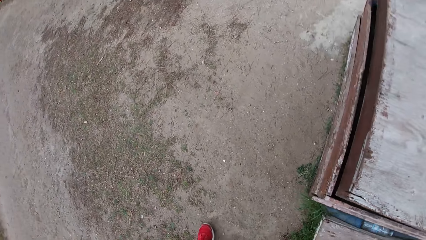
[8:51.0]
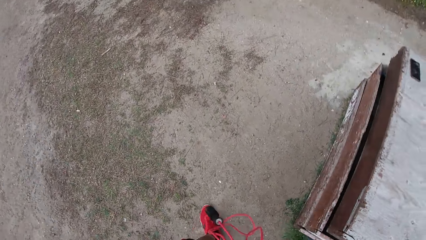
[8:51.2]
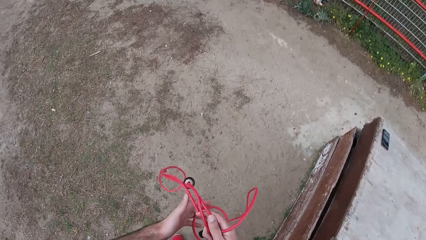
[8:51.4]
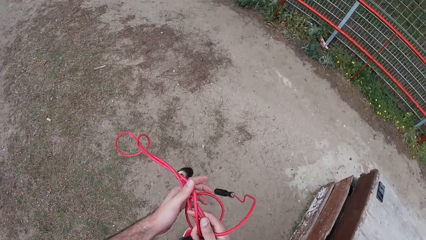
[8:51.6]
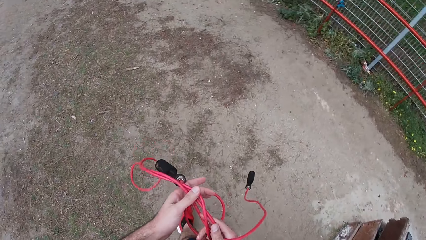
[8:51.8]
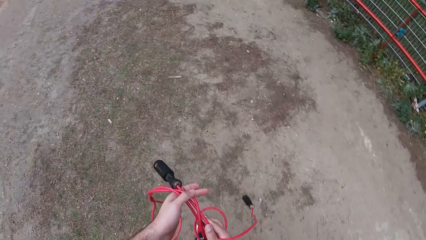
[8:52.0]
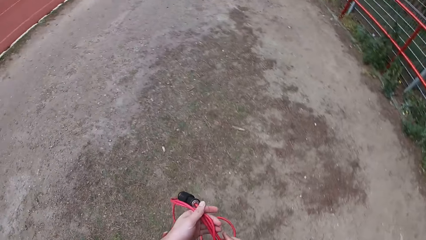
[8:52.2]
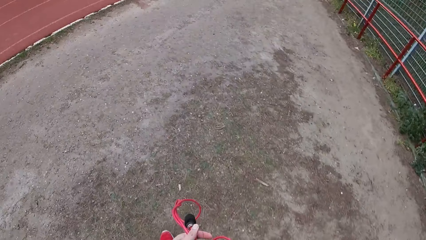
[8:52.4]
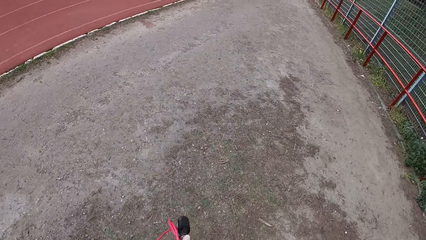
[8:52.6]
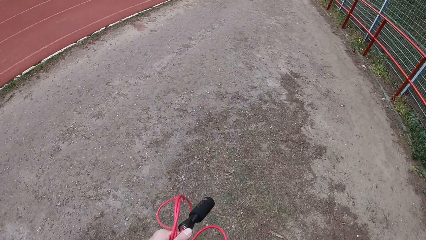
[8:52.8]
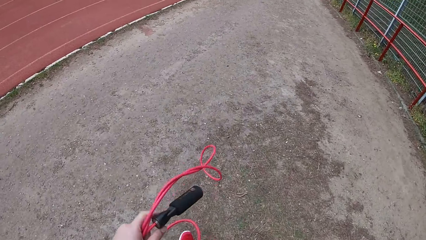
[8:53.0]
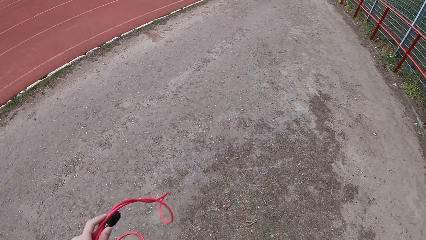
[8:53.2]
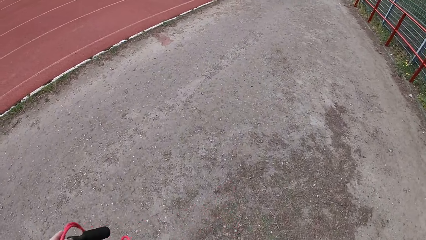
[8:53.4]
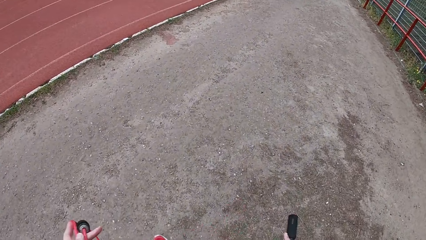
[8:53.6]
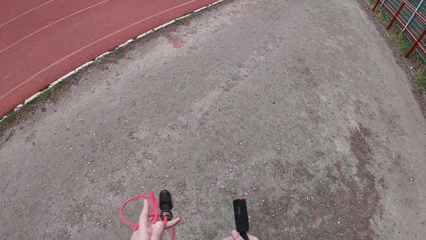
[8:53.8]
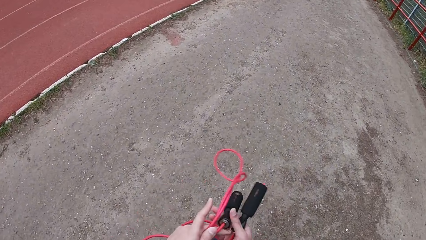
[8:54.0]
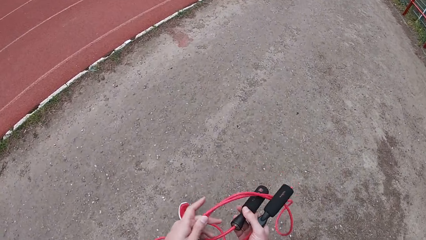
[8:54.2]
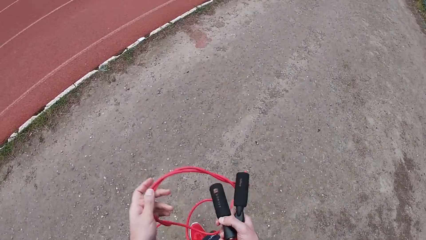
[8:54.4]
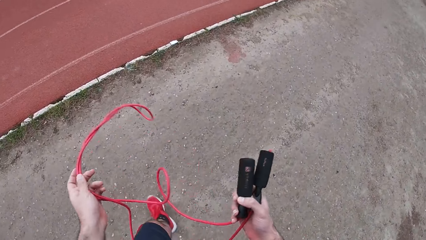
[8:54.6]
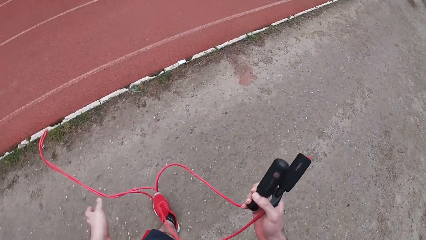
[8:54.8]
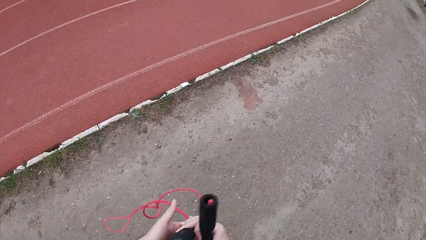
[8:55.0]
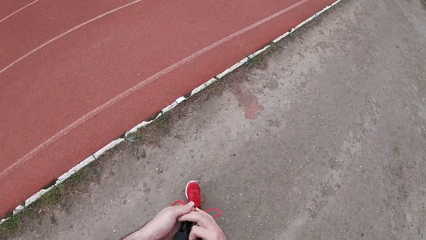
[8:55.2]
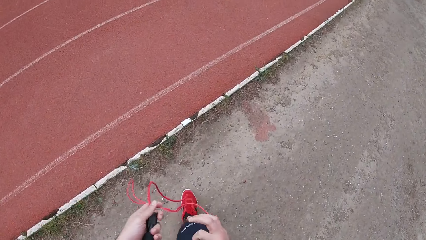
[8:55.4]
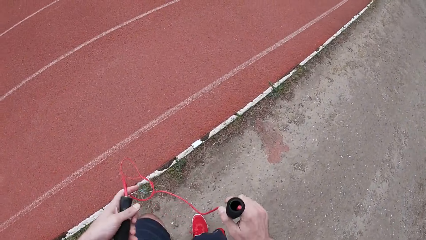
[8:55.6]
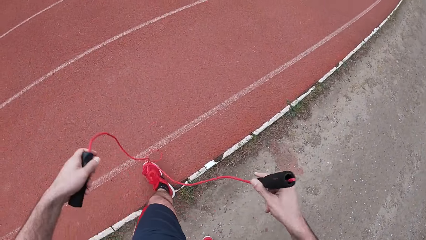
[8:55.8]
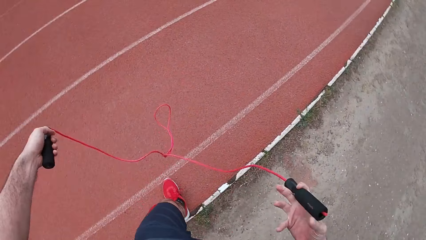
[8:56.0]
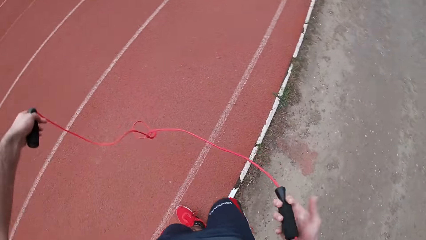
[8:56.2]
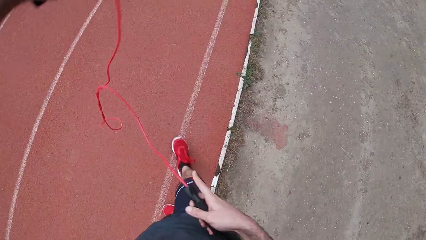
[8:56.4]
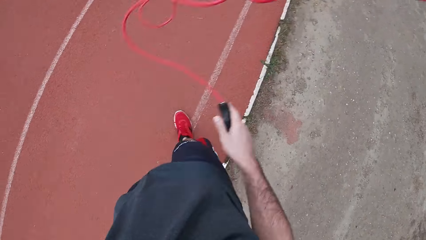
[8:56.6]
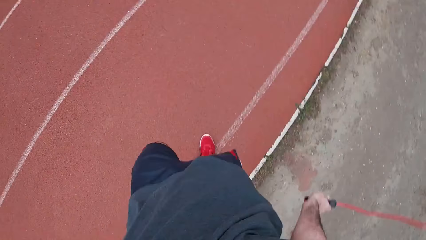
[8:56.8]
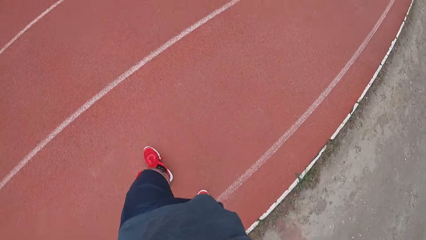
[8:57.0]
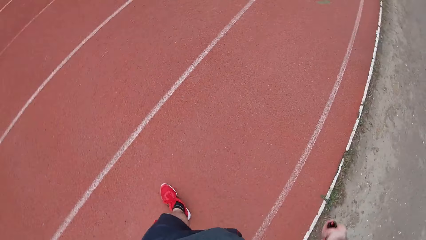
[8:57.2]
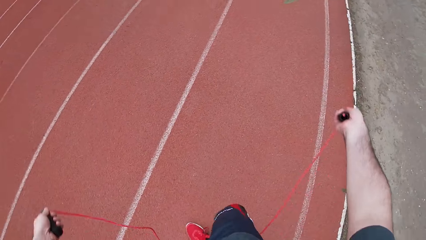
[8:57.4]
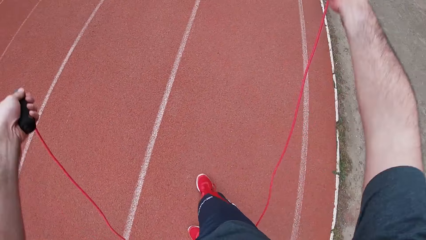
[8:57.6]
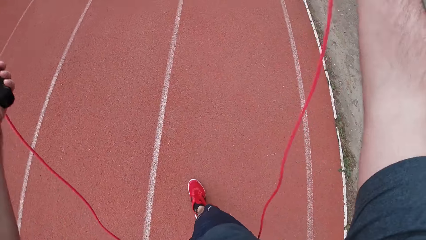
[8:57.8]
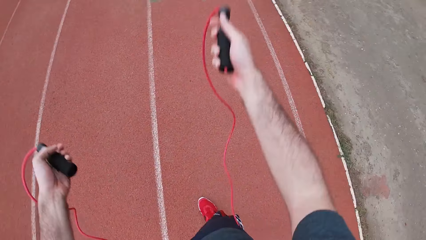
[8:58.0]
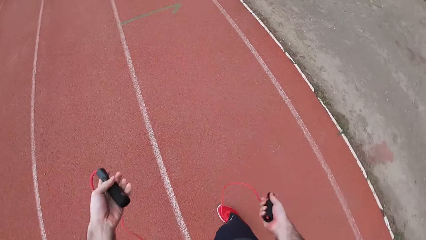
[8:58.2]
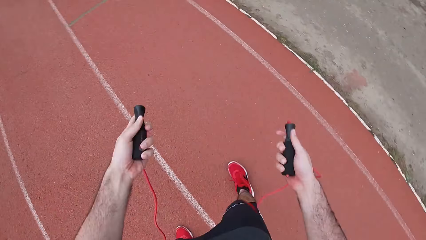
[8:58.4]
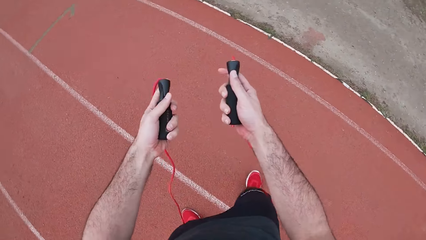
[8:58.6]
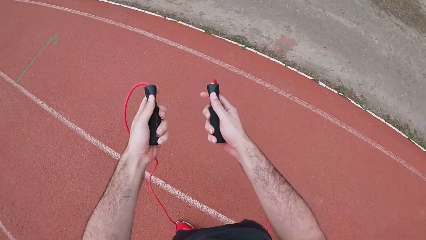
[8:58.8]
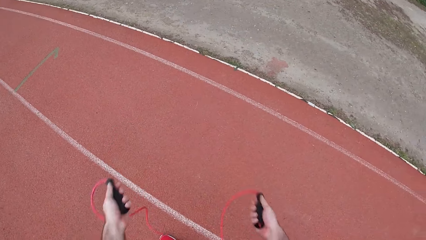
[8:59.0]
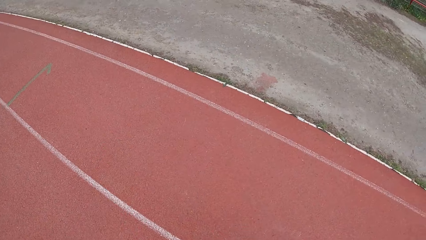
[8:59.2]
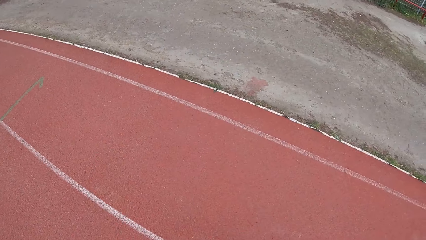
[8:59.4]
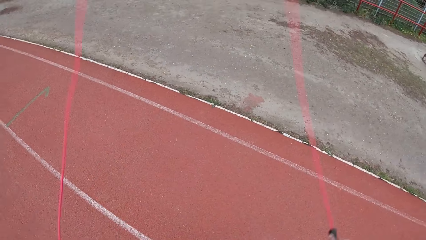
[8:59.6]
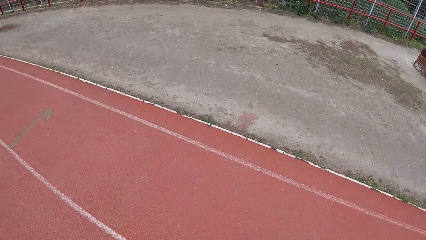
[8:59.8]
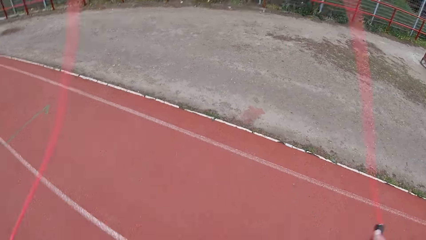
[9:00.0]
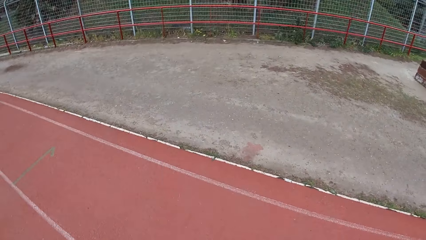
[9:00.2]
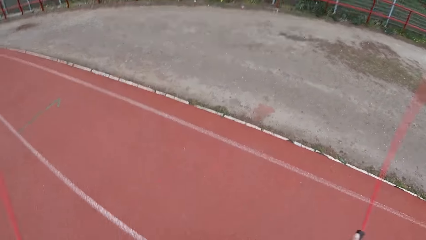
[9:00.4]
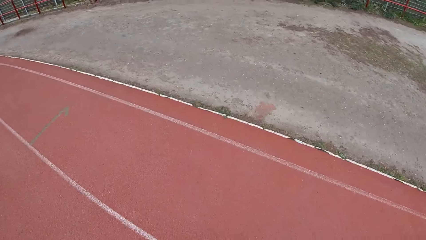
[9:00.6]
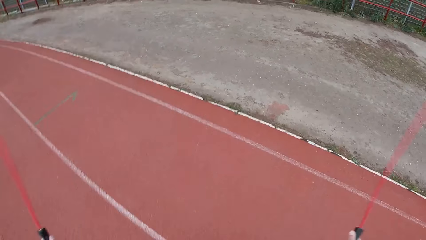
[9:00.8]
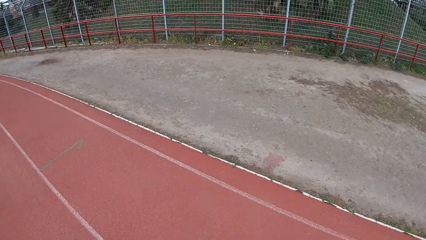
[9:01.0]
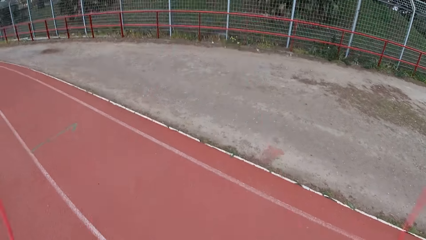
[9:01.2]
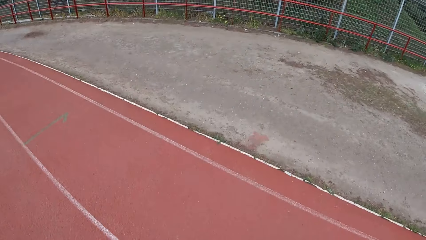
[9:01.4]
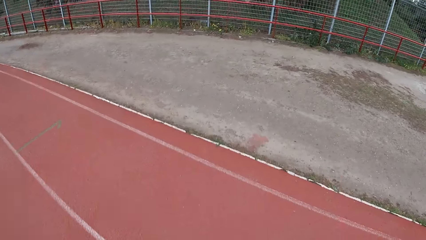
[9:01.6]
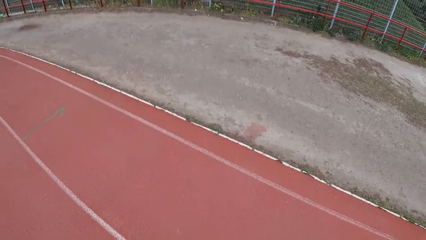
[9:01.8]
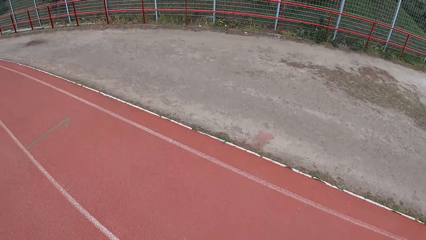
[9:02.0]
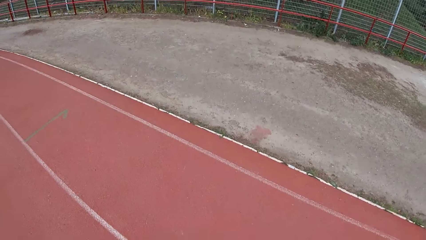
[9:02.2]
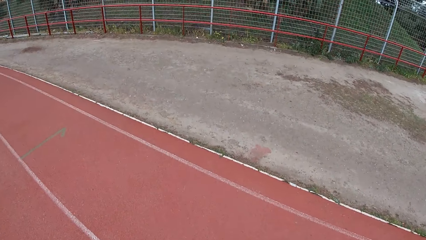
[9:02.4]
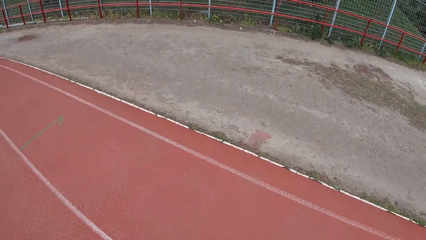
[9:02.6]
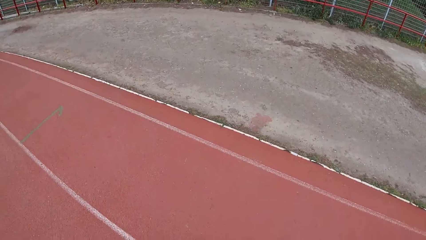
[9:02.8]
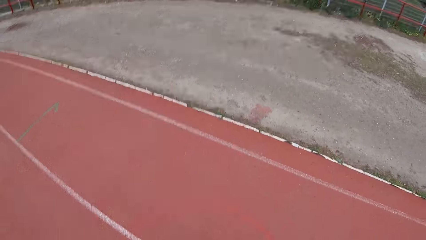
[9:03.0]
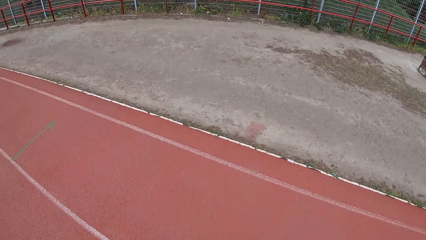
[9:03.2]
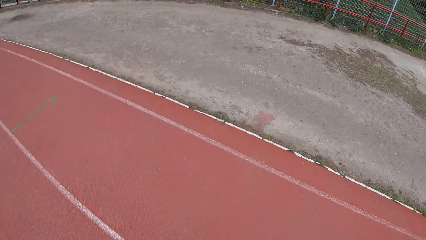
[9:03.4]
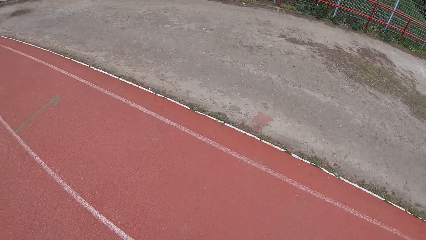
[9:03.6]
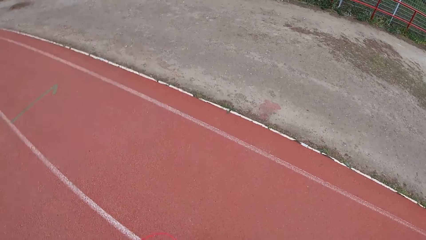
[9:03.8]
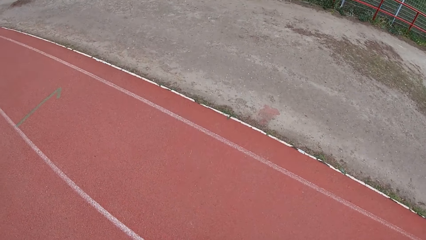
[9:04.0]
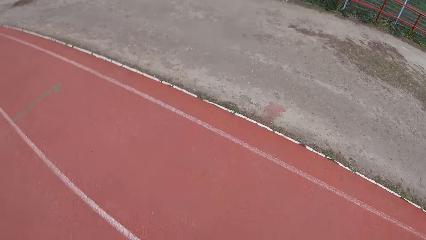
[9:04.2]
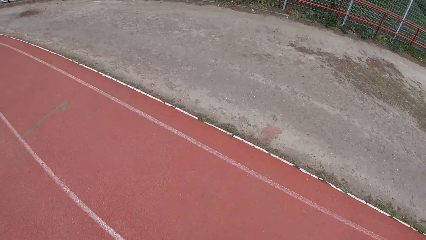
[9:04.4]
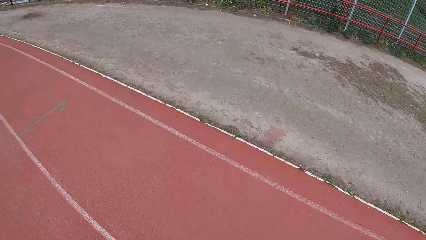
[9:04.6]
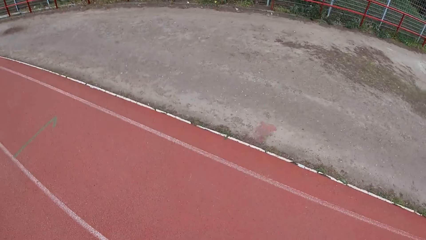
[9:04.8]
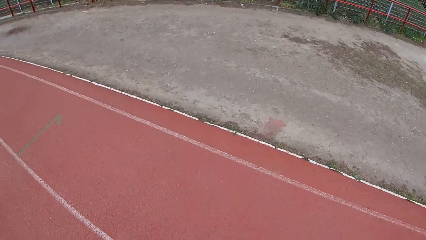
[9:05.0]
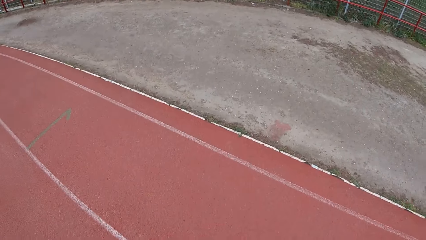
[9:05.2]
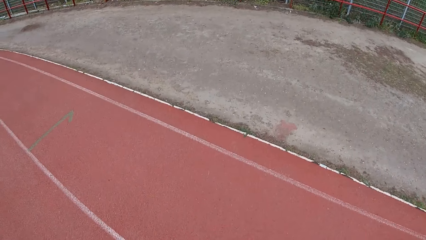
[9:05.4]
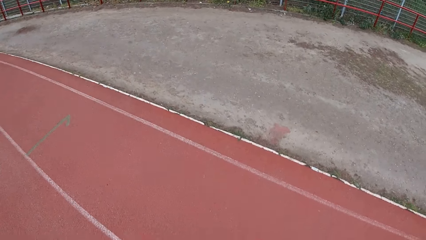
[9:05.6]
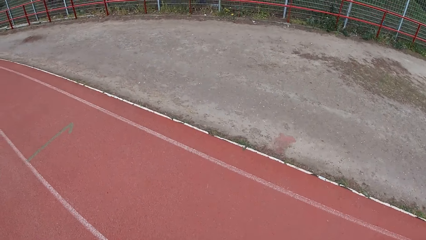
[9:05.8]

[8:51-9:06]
The camera wearer passes the skipping rope from his right hand to his left hand. He walks towards the race track. He unfolds the rope. He places the rope behind him. He skips with the skipping rope in both hands.
